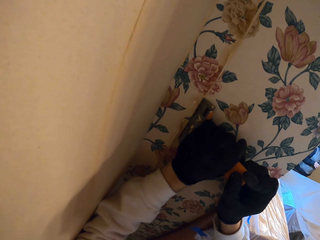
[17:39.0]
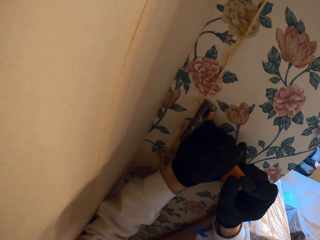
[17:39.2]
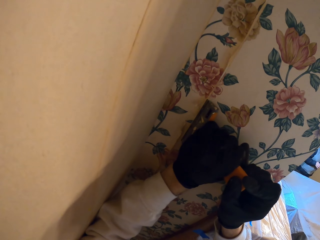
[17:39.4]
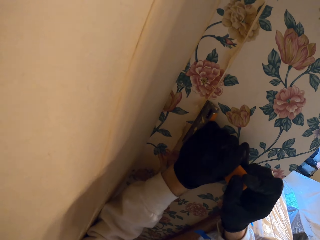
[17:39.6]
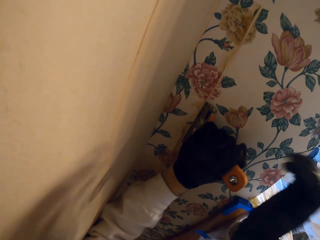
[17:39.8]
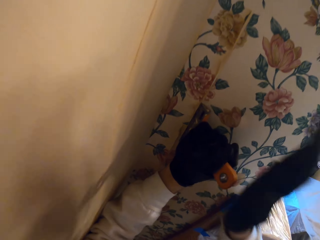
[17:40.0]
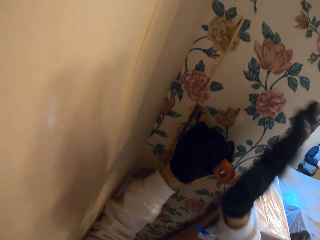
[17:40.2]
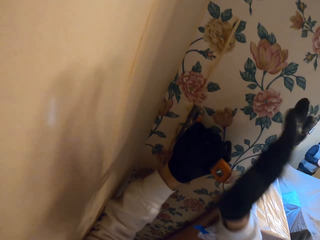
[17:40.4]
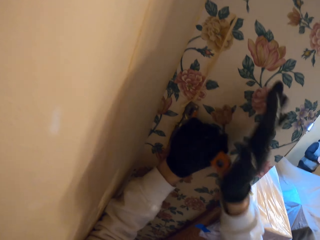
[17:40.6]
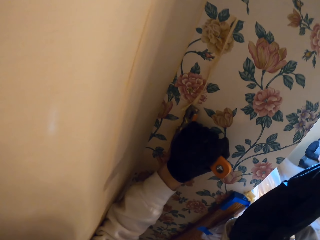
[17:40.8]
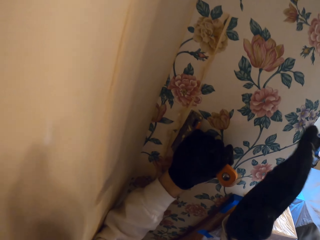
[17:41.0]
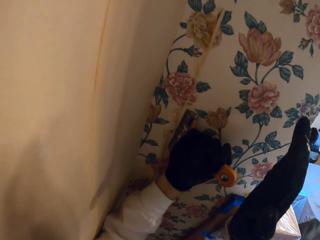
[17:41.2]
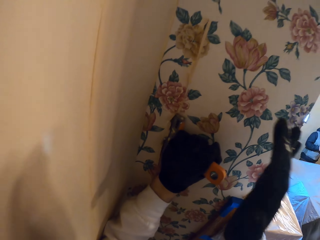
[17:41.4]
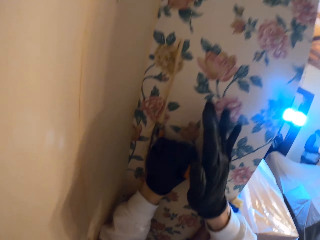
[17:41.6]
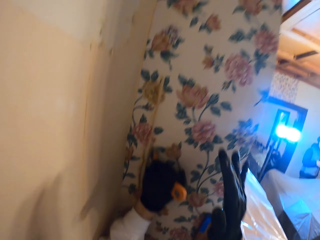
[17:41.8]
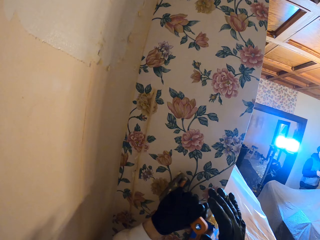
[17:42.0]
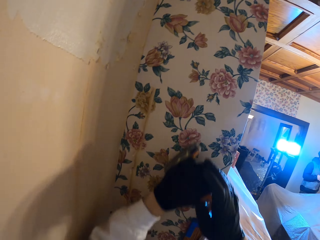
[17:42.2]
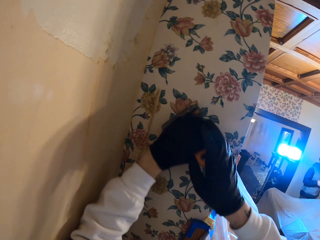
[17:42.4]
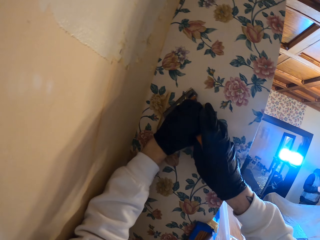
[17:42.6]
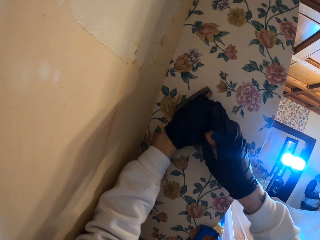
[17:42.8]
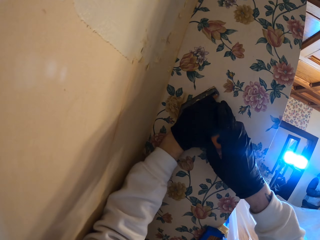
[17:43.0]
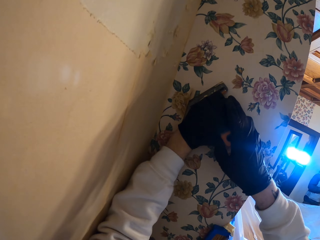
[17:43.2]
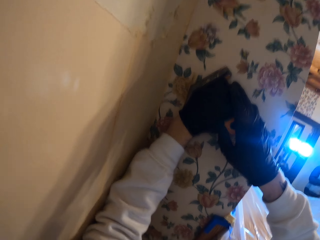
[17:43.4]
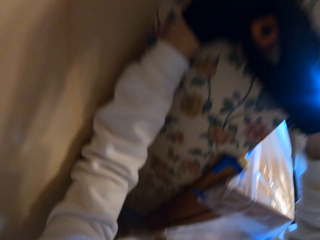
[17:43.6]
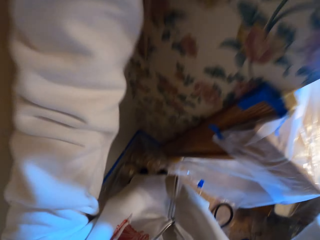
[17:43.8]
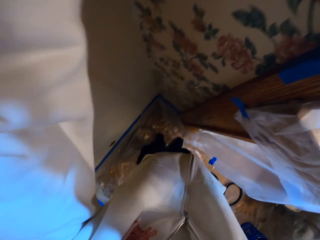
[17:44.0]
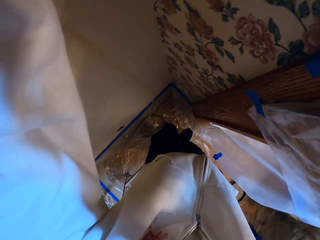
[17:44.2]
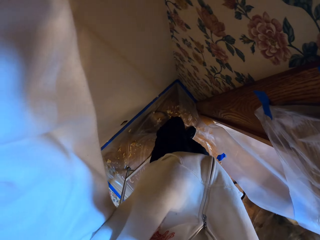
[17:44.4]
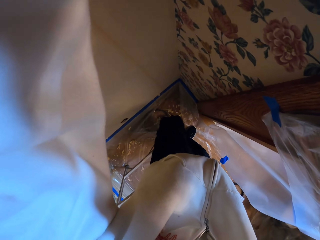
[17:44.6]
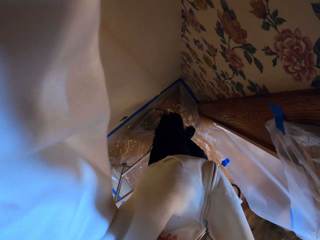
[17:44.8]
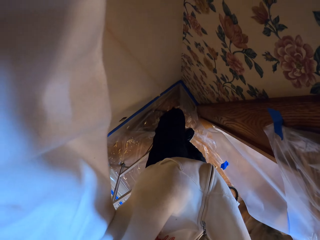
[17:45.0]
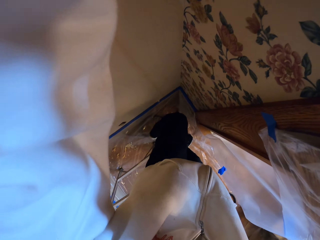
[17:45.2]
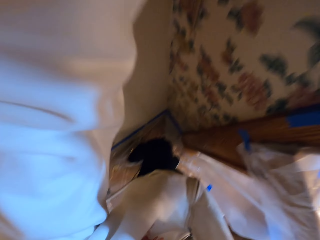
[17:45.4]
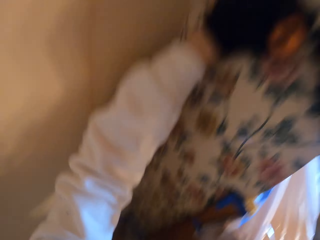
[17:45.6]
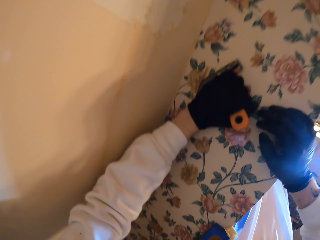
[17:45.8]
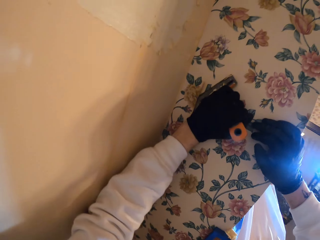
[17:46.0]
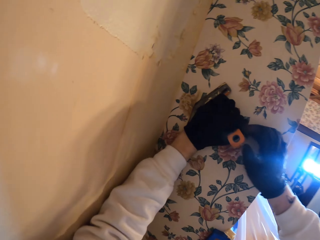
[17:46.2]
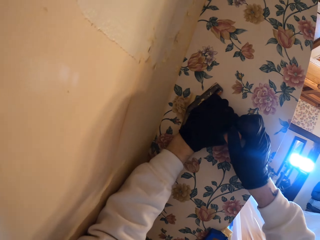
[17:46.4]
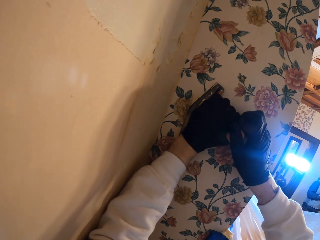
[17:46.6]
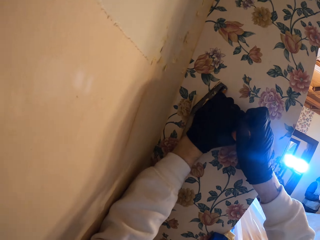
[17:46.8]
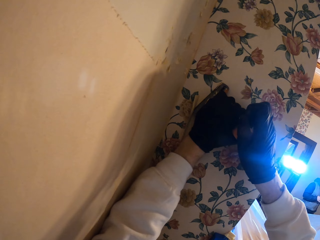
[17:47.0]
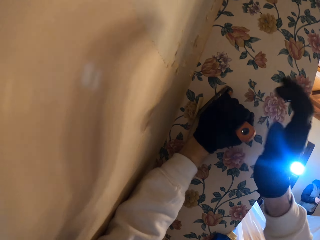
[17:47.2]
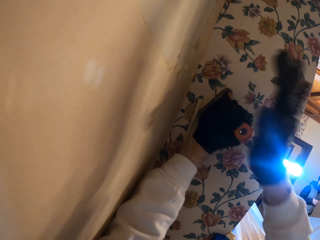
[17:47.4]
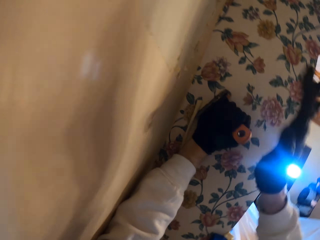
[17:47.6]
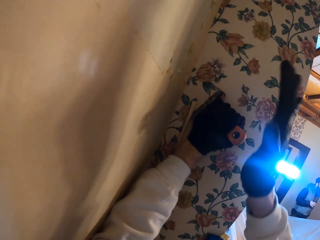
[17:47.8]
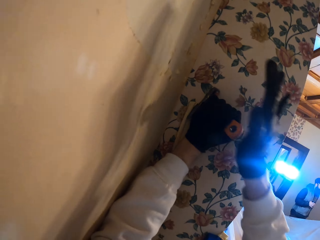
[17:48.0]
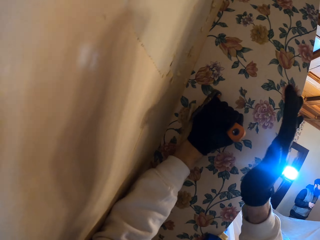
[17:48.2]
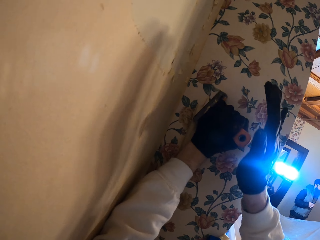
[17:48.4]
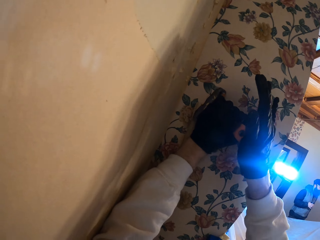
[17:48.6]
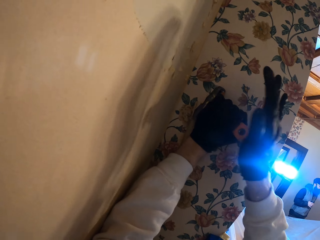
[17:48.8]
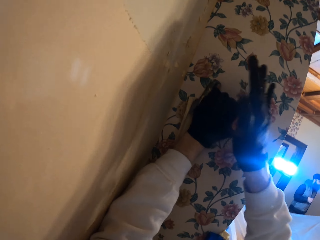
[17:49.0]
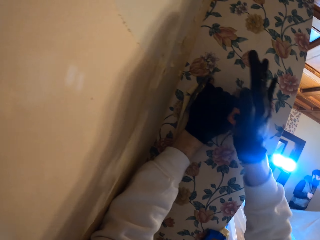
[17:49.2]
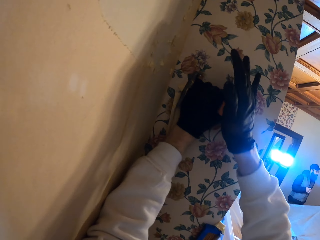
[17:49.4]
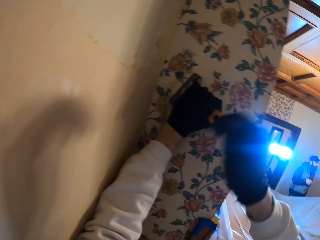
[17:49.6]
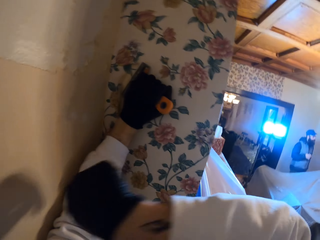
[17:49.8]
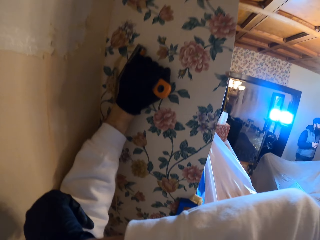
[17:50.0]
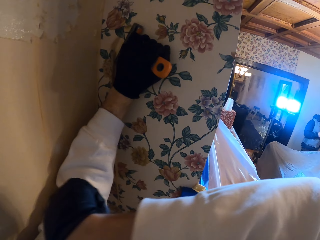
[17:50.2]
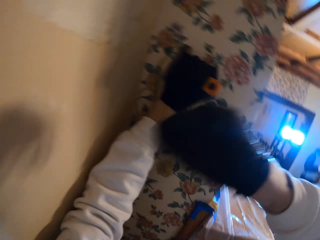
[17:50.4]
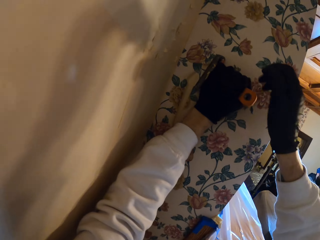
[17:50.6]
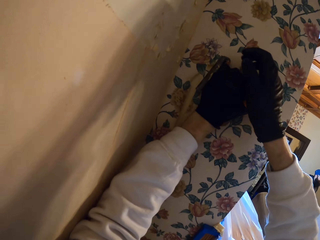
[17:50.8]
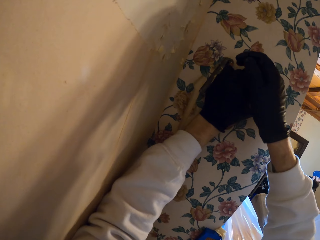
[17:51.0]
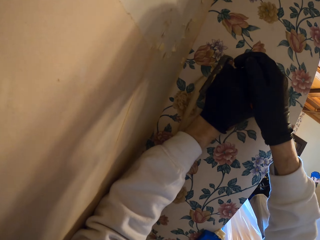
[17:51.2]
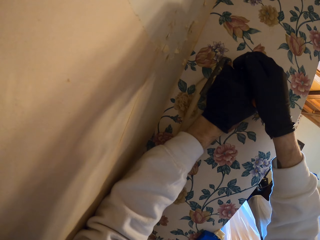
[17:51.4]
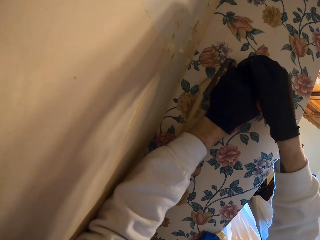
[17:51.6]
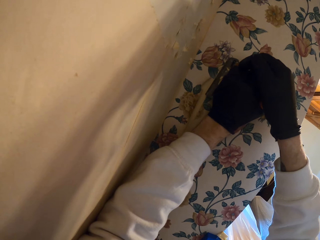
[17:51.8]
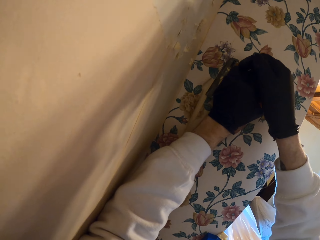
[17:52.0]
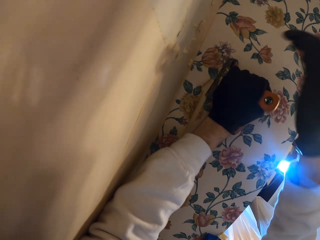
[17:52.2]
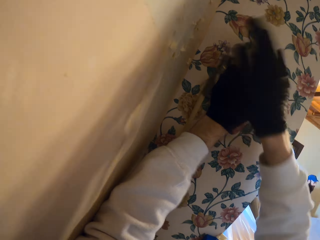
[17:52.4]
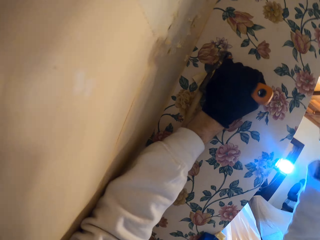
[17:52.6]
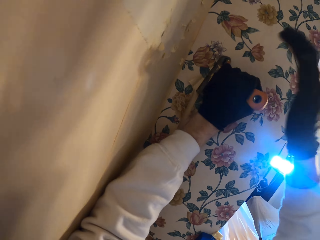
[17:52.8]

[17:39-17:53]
The camera wearer hammers the scraper with his right hand. He looks around on the floor of the room. He hammers the scraper with his right hand. He wipes his face on his elbow.

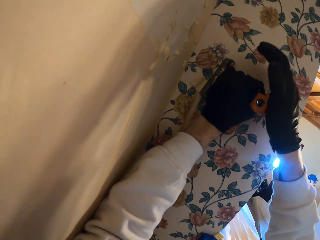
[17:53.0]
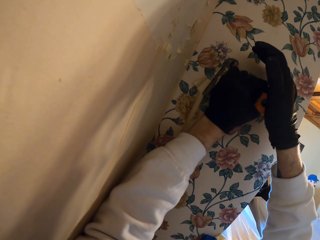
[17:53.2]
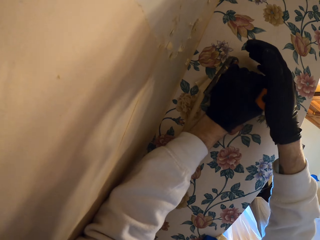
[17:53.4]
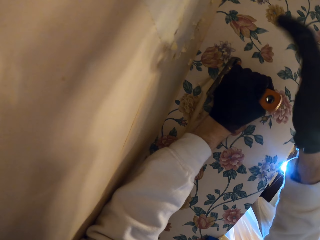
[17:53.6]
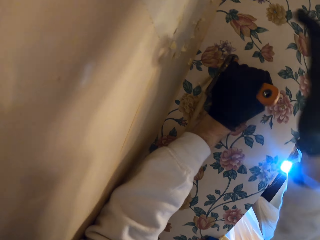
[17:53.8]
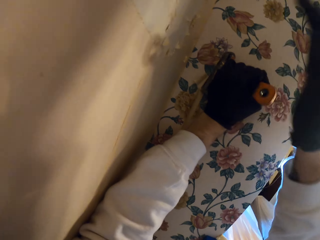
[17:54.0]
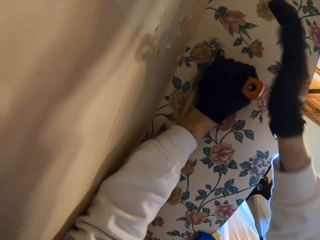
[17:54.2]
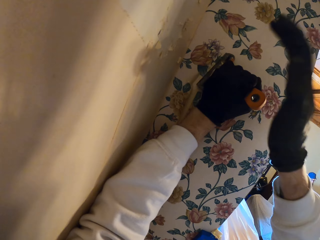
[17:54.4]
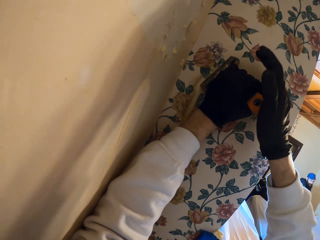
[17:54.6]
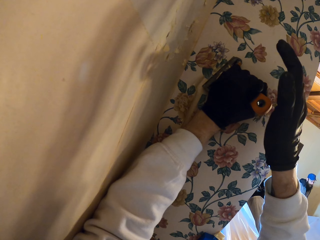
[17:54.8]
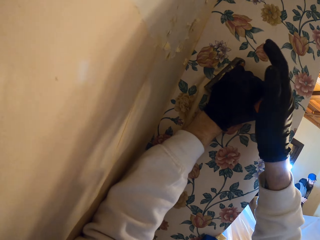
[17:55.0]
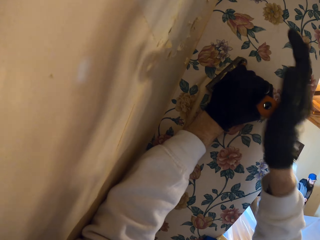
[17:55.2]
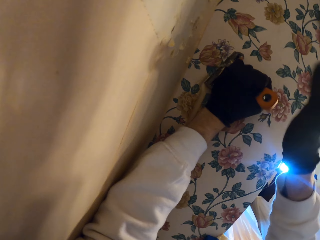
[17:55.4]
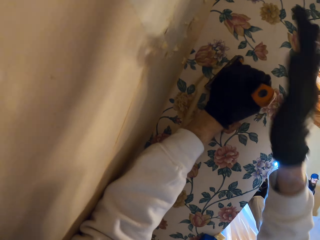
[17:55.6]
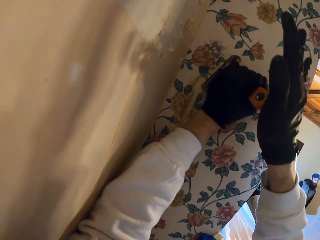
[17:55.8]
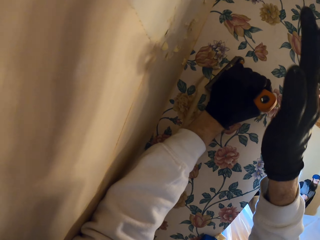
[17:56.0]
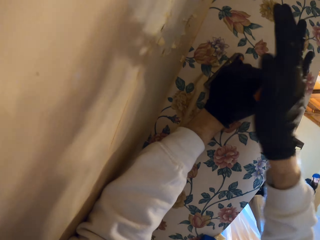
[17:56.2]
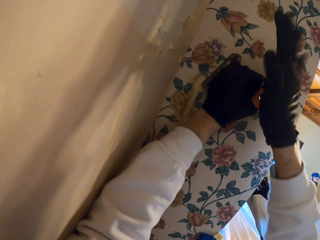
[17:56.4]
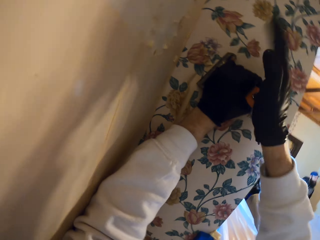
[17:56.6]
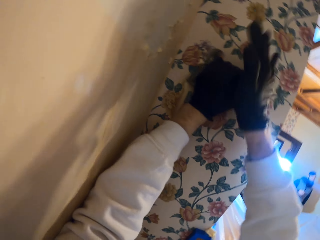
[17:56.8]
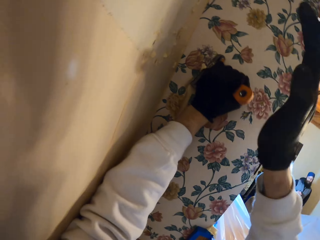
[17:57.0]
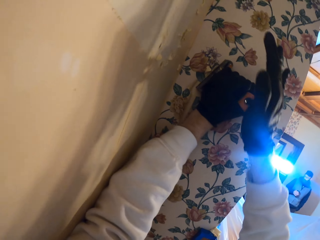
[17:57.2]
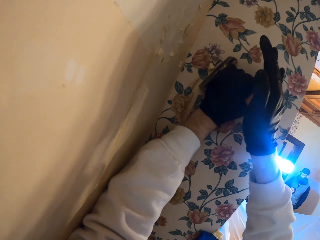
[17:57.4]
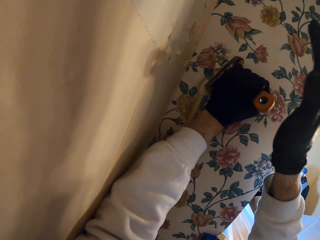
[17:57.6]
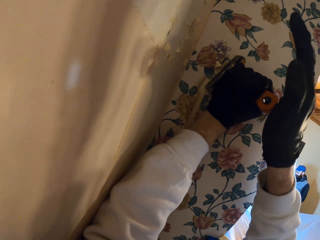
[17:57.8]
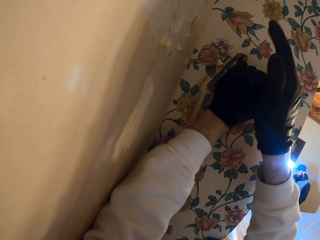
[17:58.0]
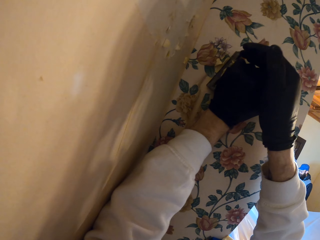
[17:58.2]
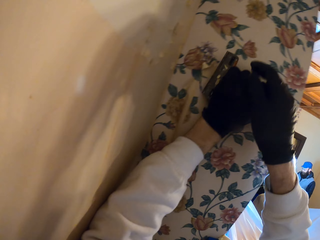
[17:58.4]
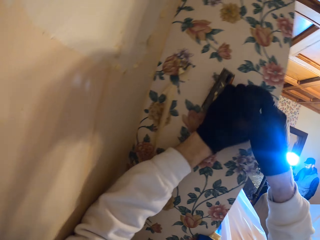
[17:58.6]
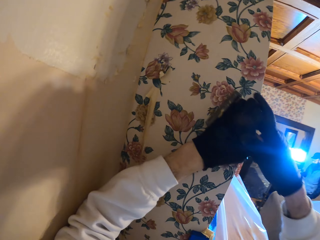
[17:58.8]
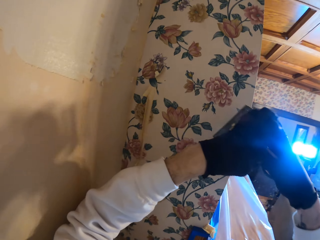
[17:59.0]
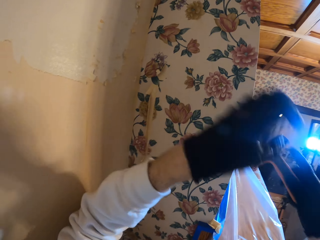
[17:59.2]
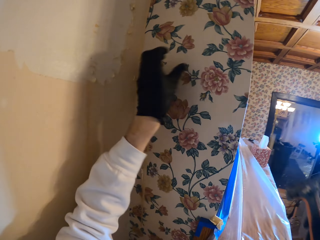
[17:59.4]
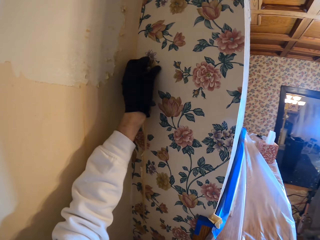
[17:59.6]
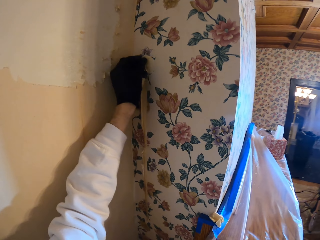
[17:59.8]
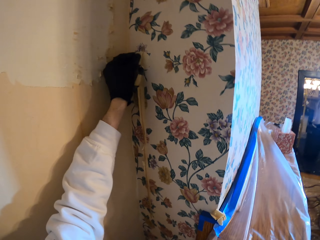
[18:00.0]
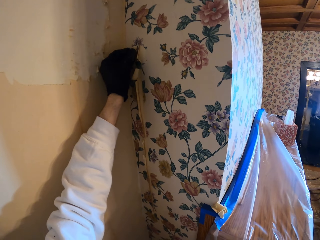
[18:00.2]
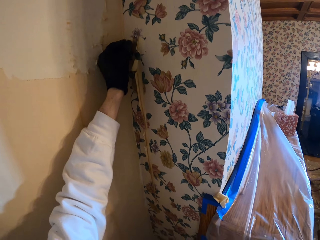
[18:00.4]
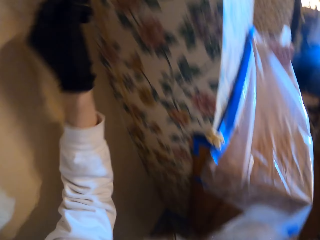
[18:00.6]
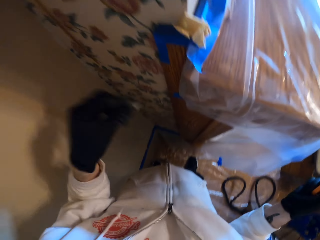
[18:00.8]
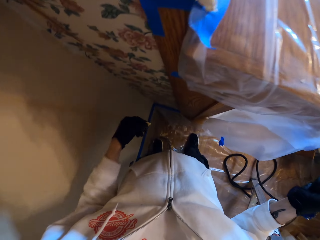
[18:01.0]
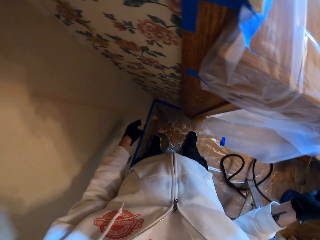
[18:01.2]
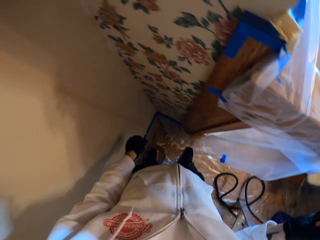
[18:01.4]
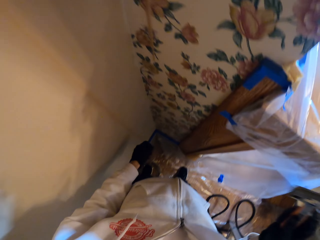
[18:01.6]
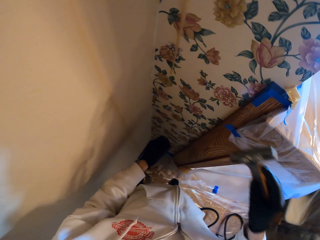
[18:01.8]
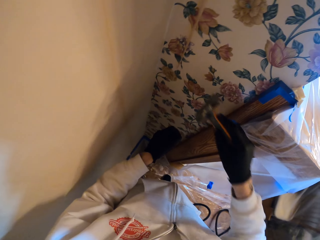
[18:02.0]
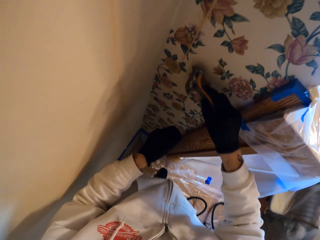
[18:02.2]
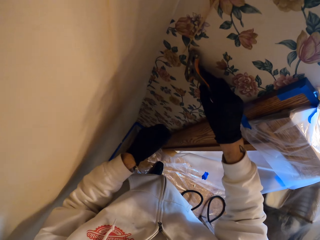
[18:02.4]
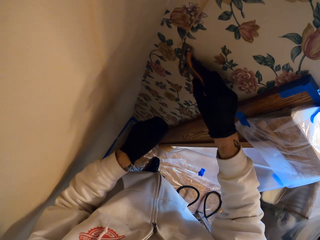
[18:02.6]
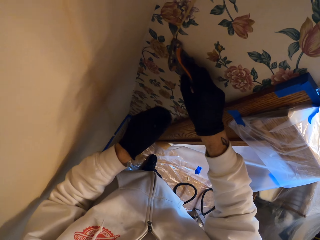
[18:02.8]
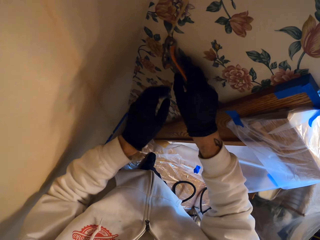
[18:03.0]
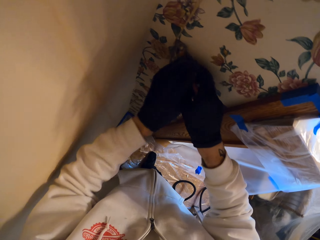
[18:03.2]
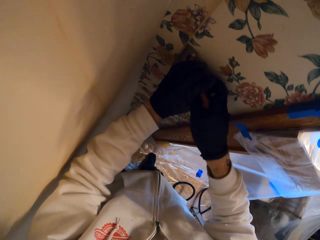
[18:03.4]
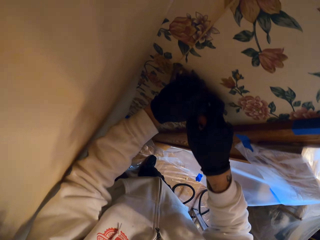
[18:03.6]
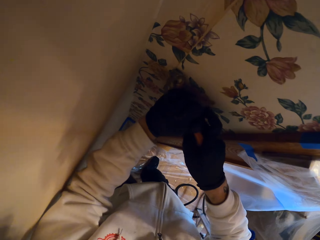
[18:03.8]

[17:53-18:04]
The camera wearer hammers the scraper with his right hand. He removes the wallpaper using his hands. He throws down a piece of wallpaper.
